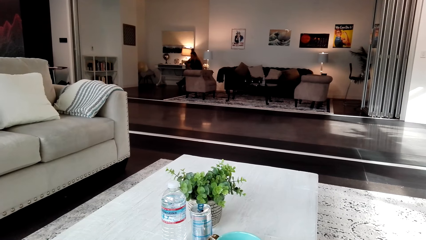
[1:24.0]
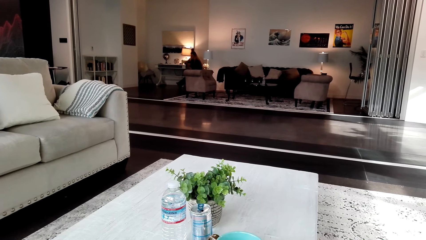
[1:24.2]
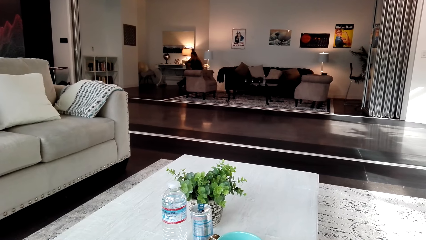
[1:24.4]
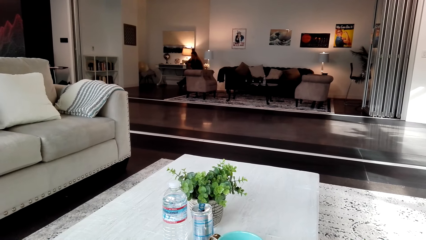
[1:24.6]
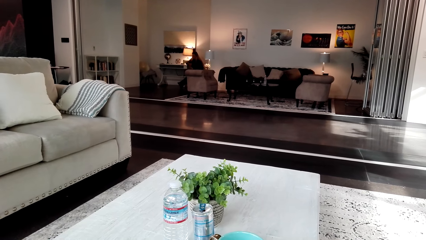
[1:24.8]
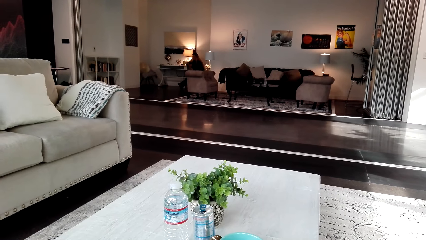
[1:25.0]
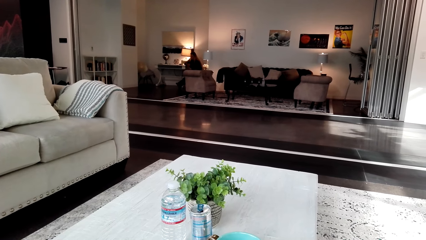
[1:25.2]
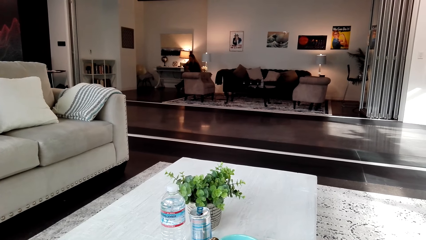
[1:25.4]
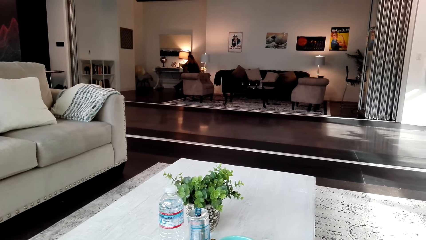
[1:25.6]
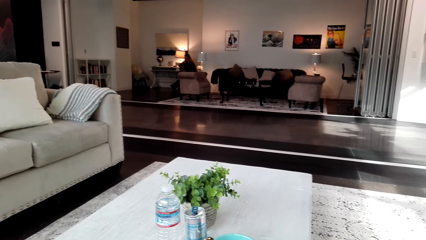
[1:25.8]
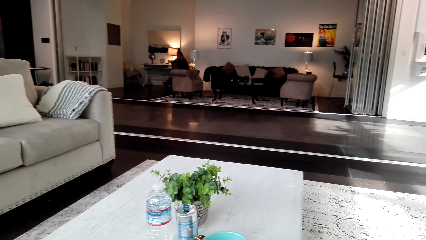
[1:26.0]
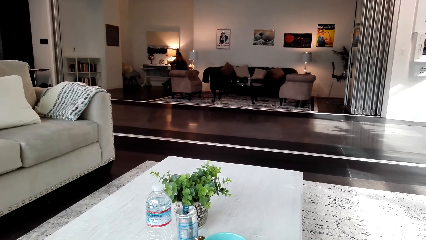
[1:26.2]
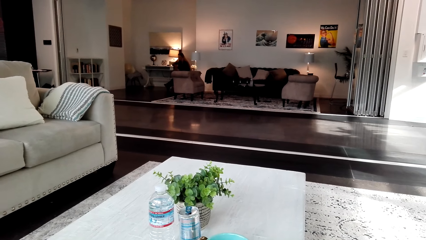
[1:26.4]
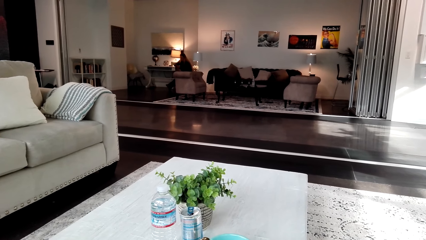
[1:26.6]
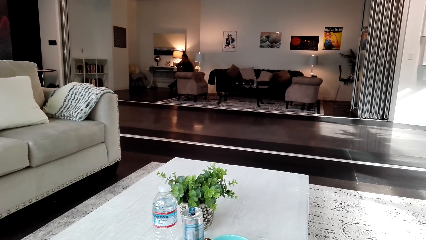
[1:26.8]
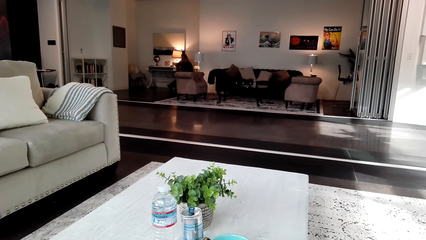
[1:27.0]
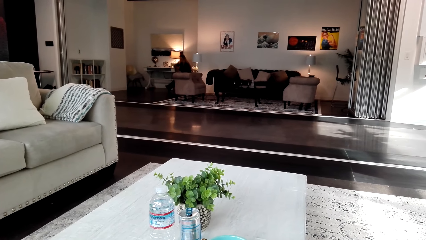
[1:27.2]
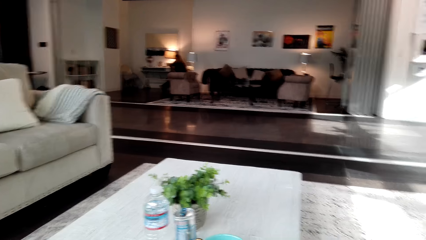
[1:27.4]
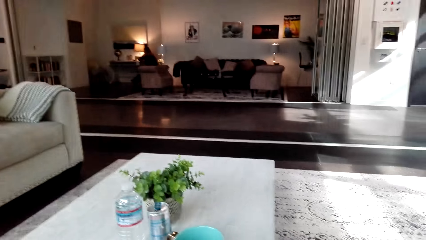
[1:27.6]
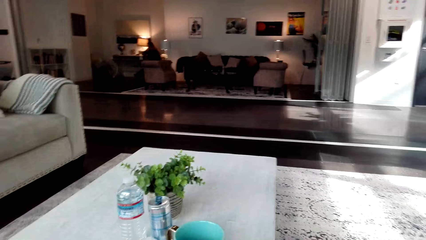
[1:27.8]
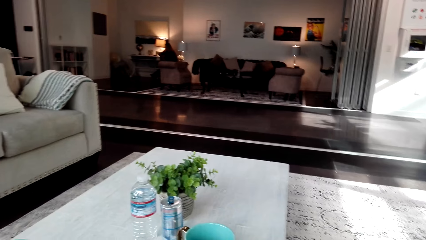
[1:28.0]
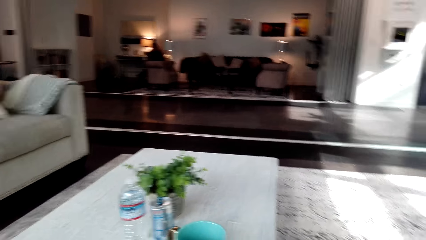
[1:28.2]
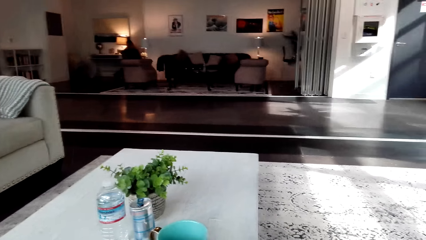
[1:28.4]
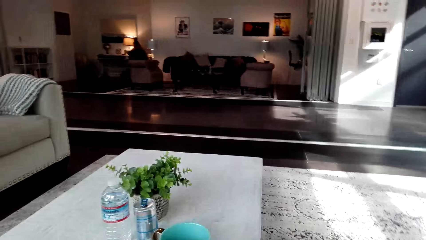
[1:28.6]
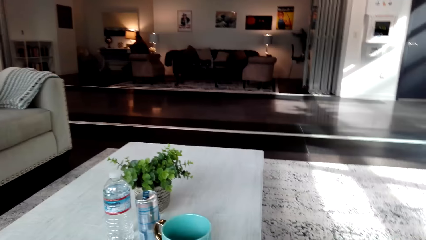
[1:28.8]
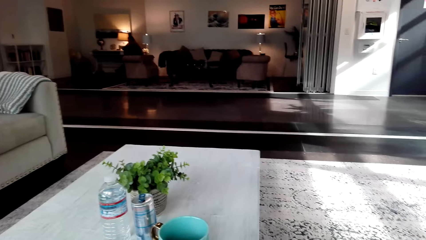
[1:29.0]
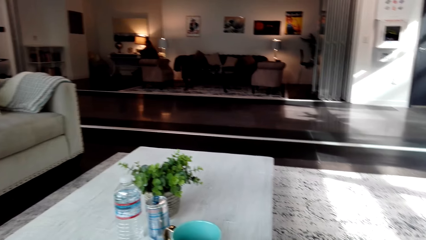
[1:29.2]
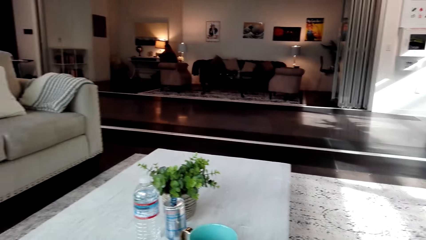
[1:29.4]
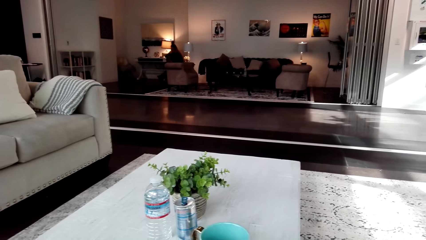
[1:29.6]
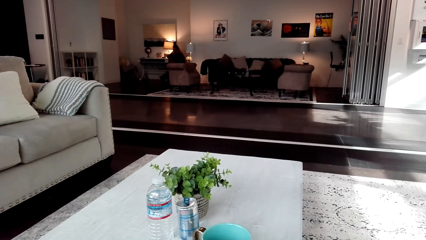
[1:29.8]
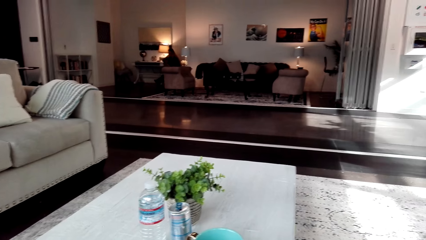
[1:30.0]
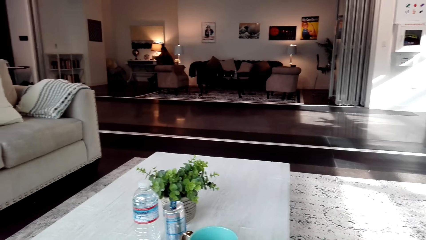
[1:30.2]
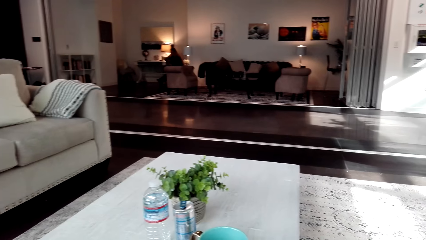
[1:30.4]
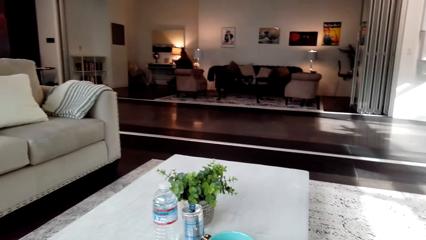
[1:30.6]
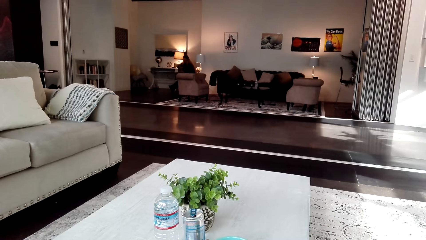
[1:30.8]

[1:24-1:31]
The camera wearer is singing.

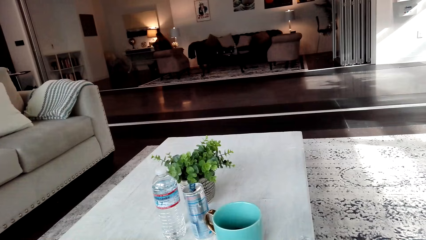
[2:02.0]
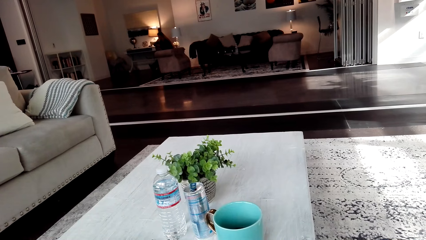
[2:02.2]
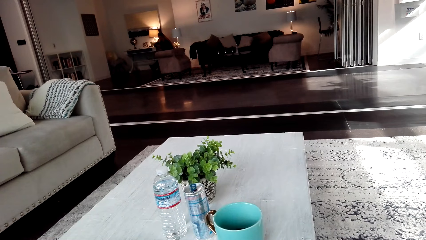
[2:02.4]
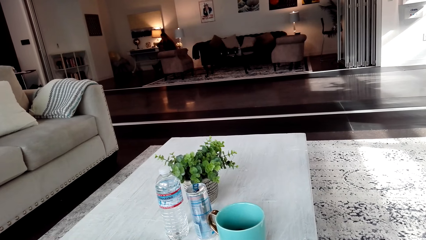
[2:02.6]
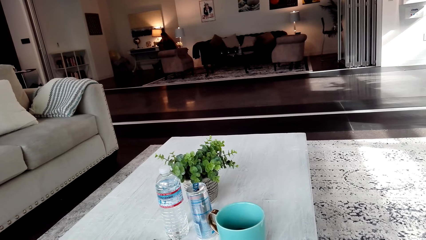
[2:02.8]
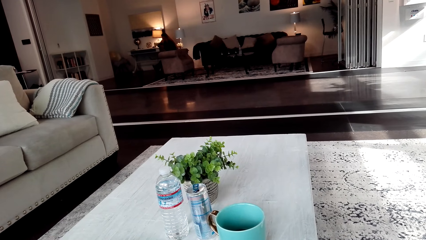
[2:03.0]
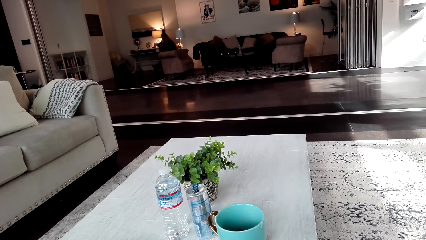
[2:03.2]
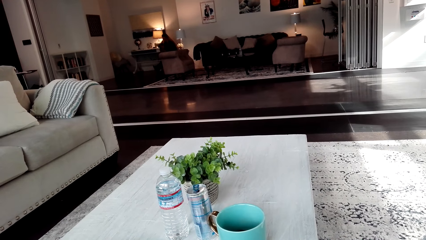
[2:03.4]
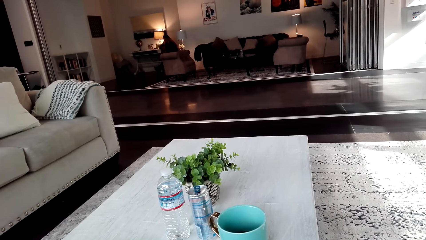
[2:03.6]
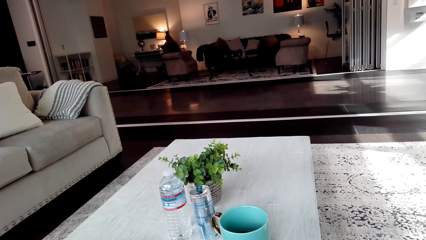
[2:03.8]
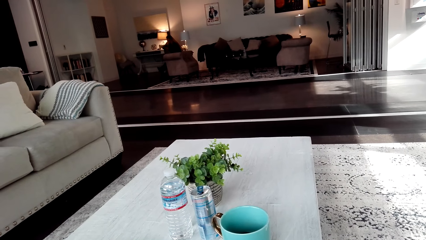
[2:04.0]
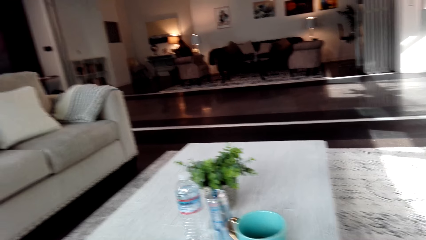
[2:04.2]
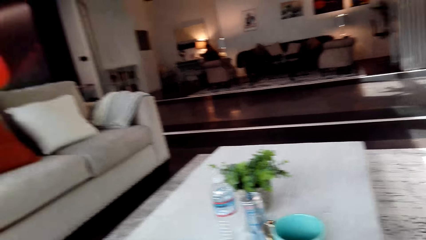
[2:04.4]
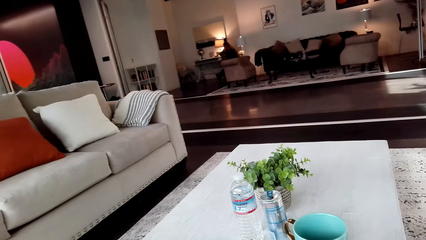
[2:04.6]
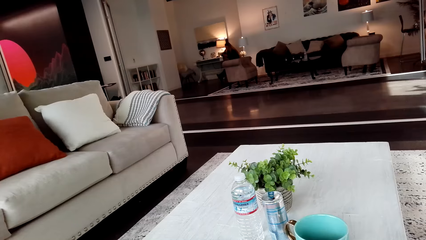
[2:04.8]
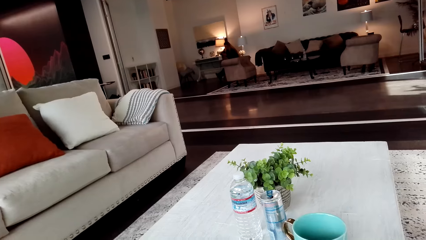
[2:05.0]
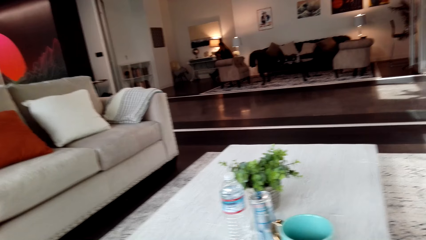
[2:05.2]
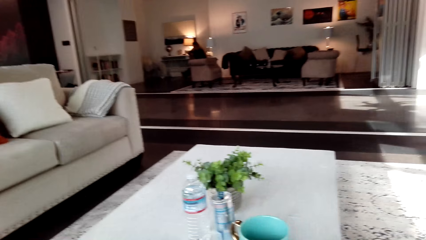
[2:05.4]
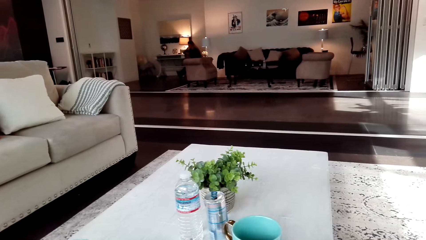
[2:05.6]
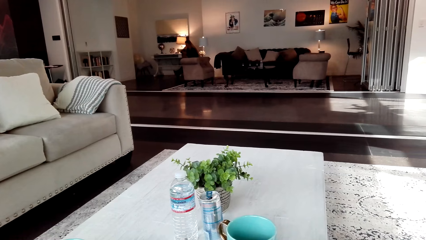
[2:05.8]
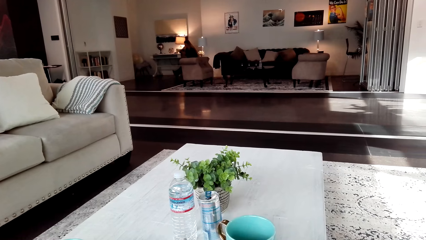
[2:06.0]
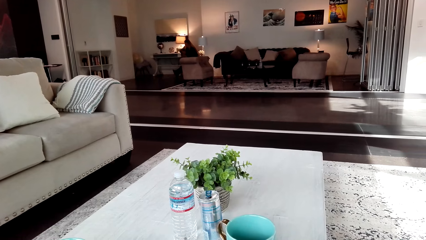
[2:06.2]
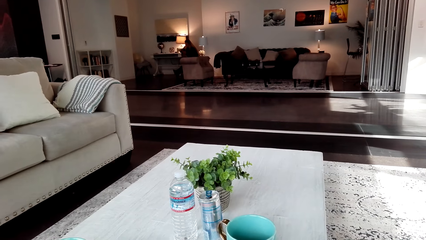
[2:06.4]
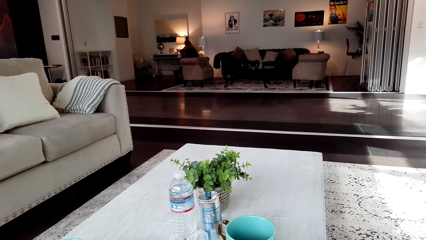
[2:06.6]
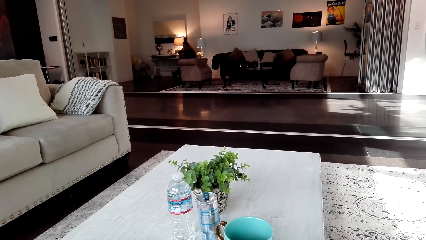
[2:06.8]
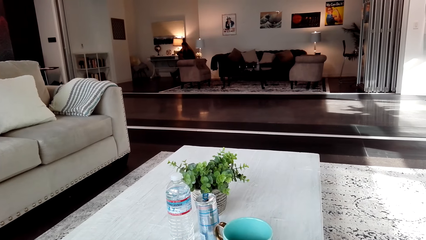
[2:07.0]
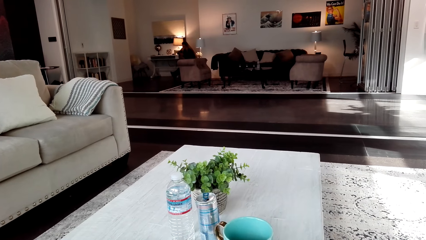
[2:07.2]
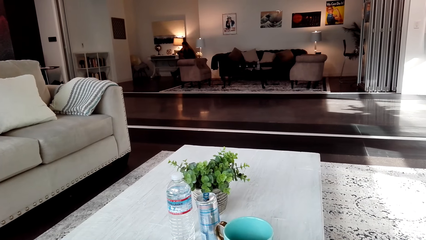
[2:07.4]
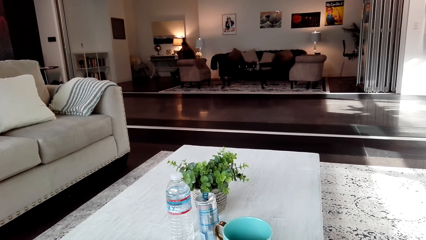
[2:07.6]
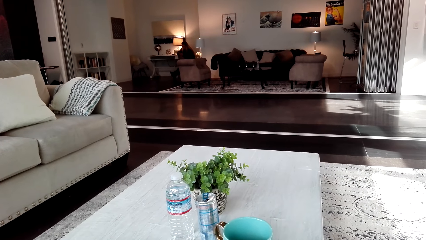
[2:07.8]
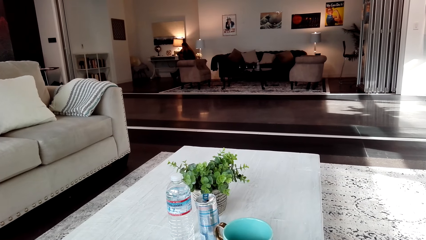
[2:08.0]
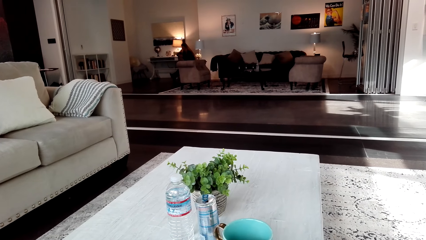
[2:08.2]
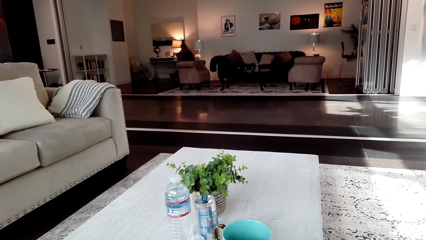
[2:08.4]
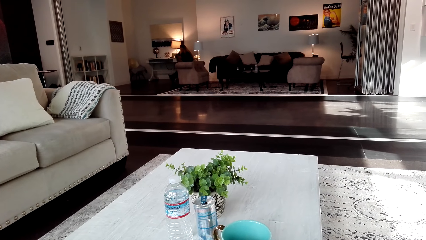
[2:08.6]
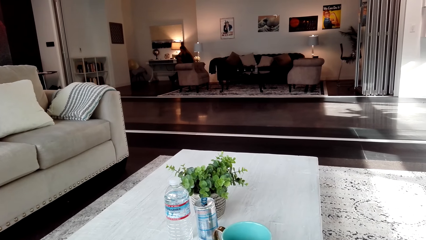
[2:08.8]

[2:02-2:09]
The camera wearer is looking around.

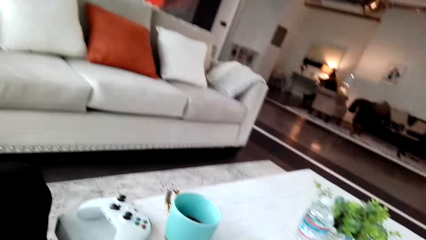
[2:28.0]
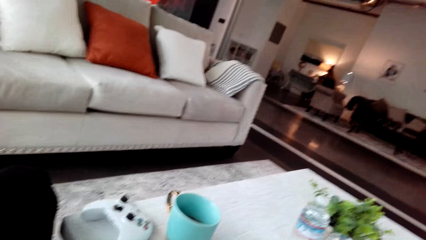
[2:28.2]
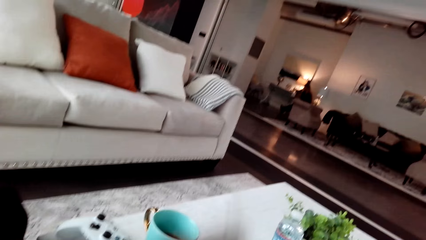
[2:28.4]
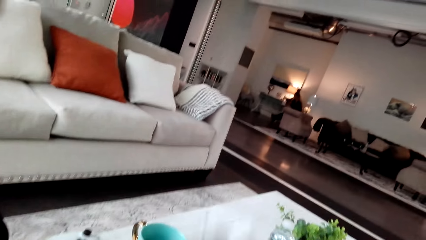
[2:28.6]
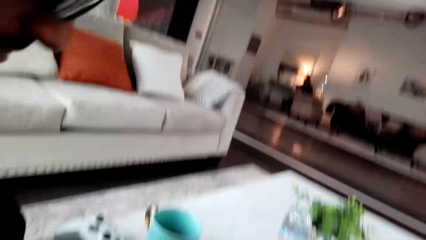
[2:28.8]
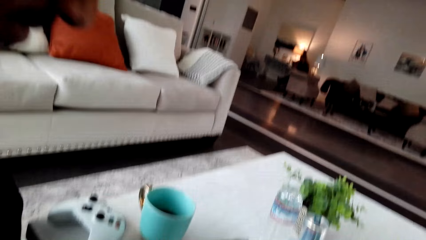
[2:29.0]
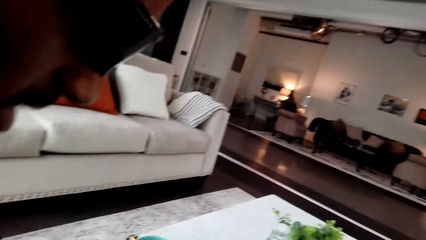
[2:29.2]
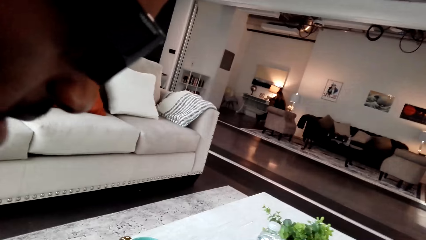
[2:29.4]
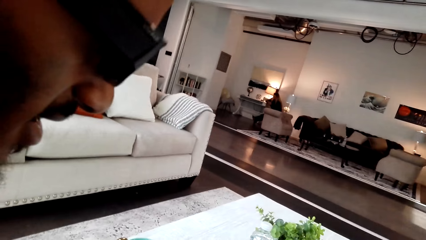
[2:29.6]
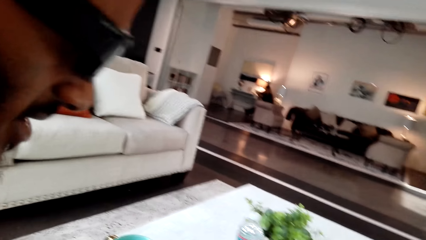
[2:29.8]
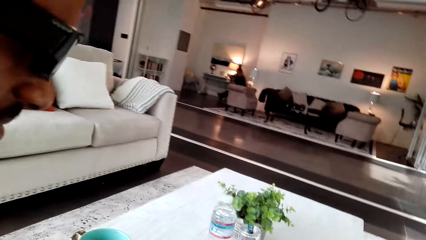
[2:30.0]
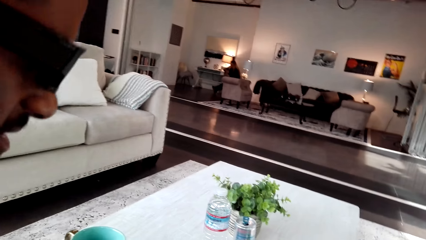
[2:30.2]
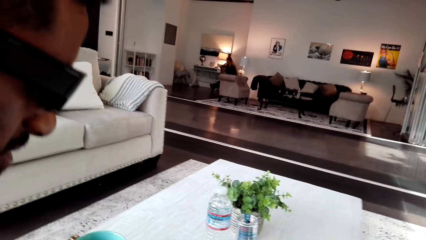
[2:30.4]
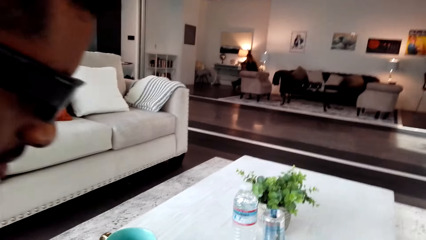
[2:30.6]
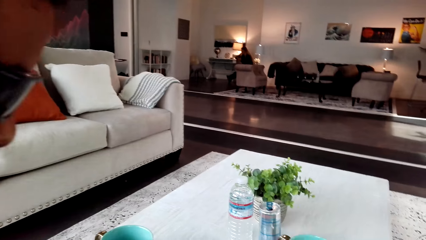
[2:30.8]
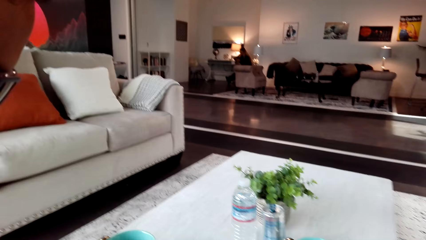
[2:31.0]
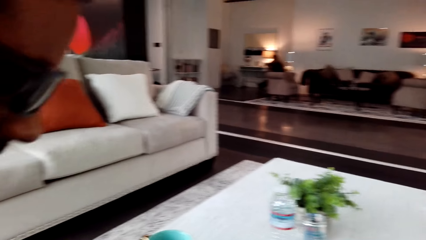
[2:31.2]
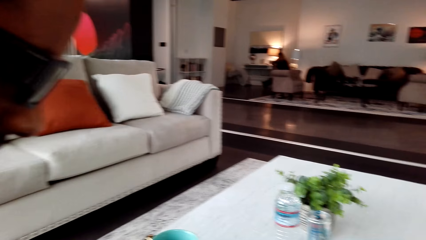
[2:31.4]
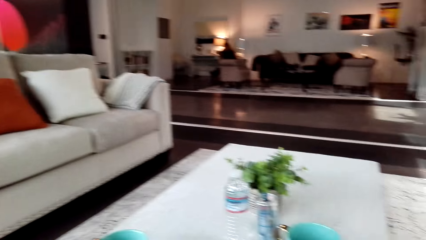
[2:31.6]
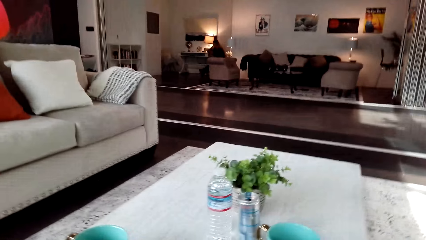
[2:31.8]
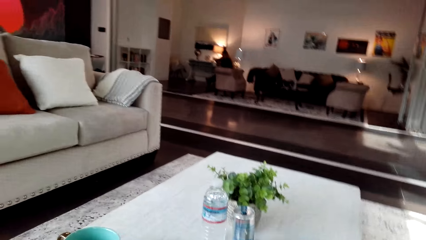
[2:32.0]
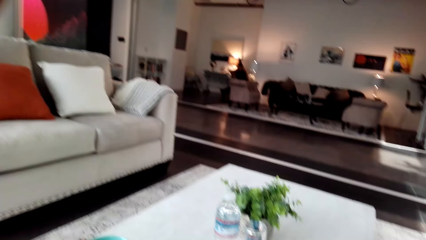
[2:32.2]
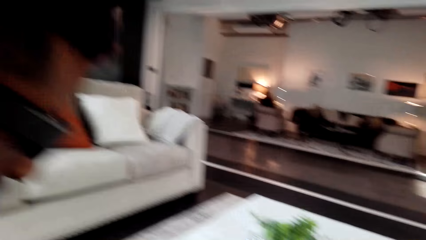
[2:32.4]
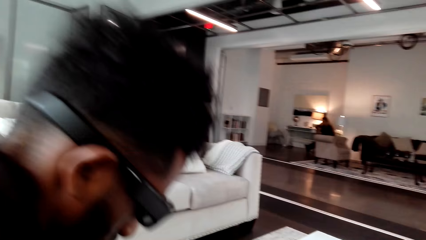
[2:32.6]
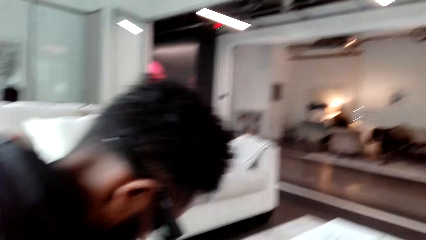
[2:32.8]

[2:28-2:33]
The man moves his body.
